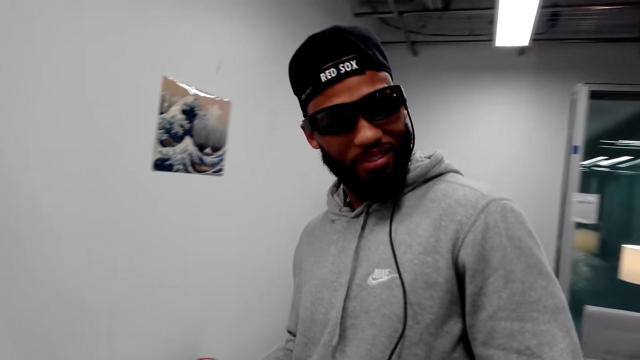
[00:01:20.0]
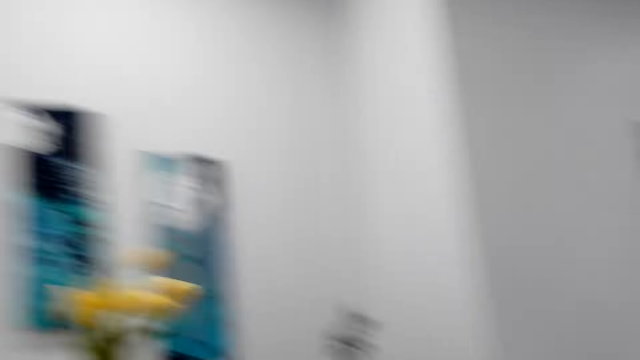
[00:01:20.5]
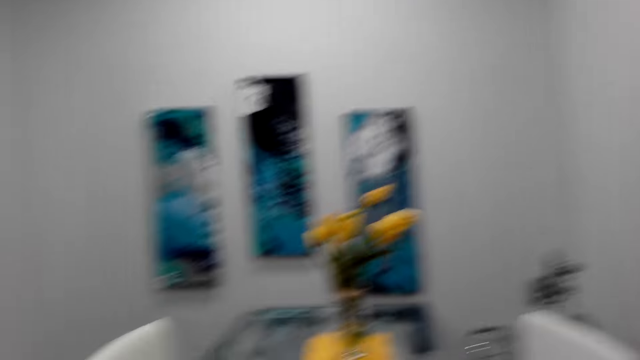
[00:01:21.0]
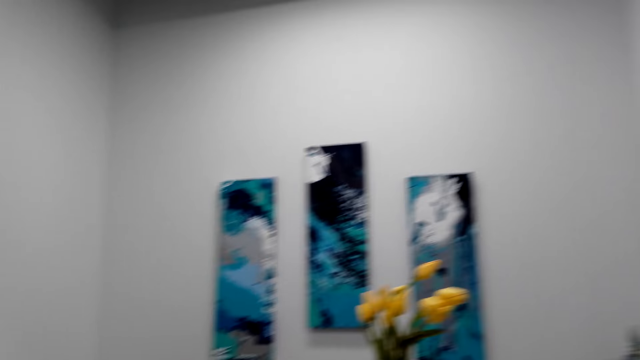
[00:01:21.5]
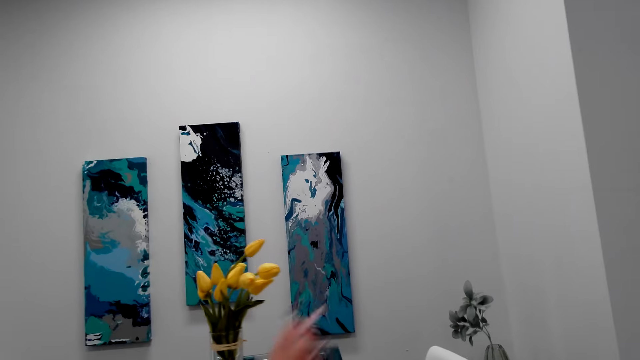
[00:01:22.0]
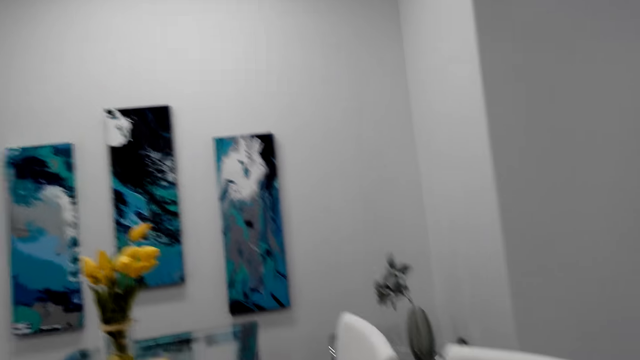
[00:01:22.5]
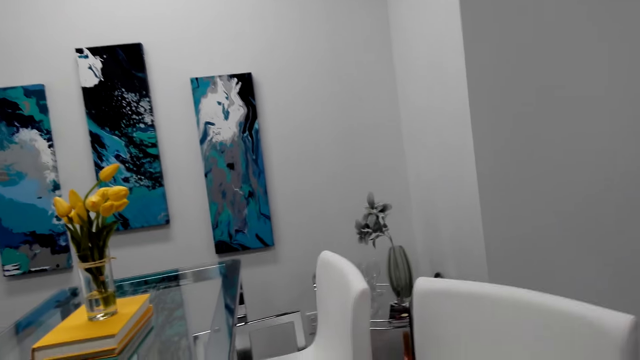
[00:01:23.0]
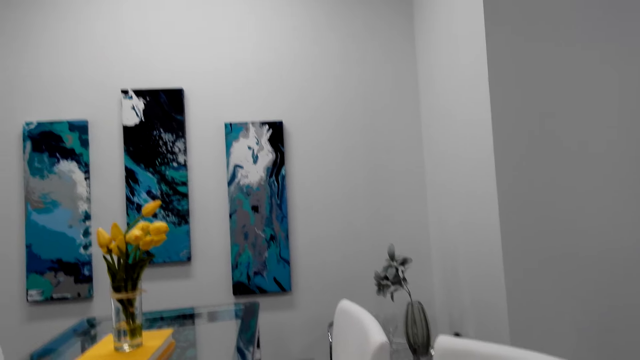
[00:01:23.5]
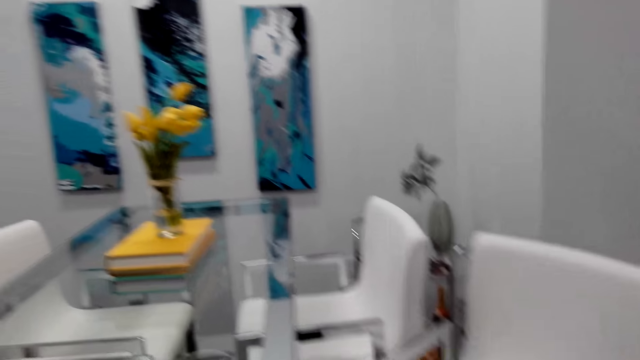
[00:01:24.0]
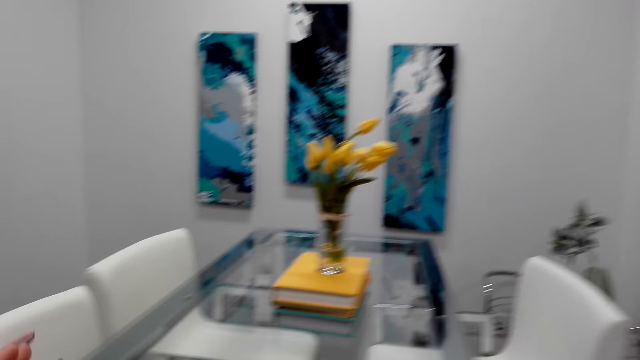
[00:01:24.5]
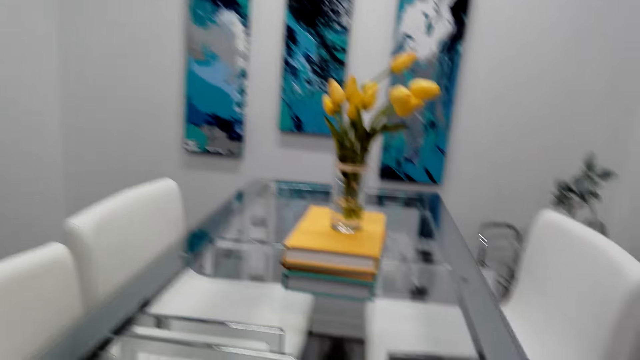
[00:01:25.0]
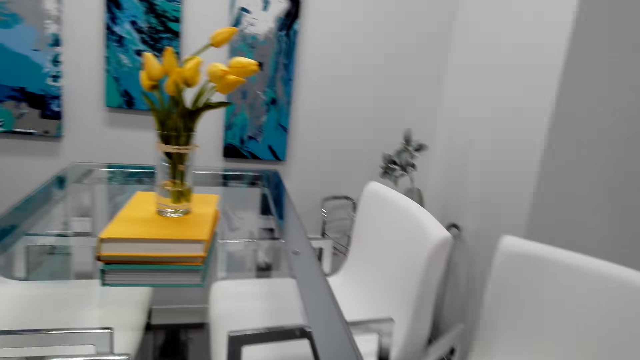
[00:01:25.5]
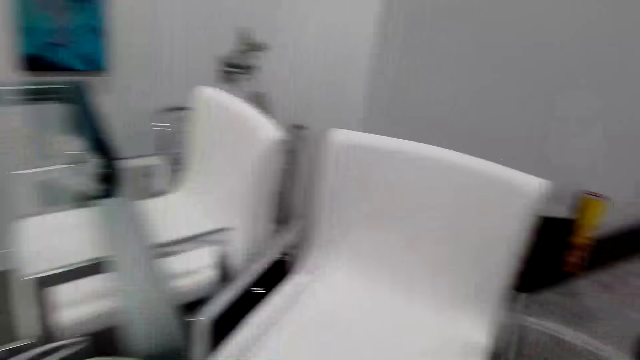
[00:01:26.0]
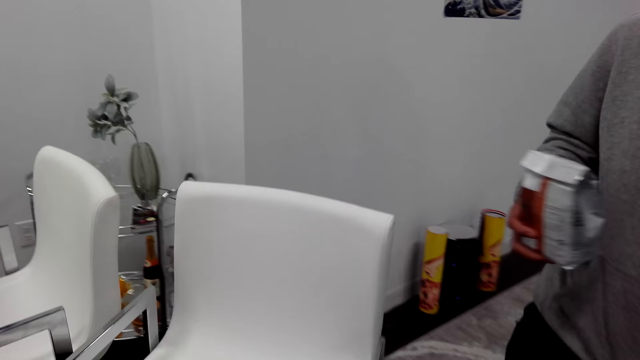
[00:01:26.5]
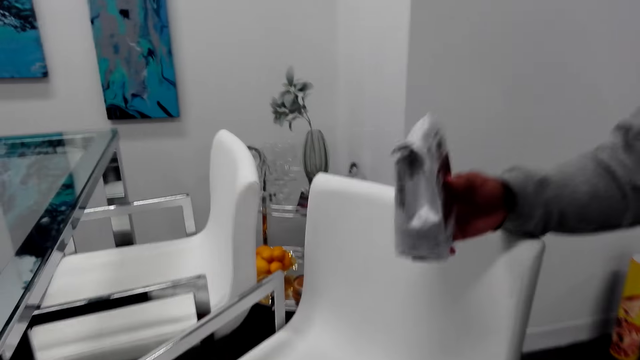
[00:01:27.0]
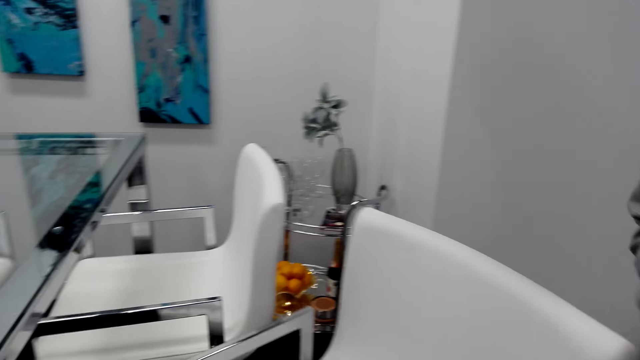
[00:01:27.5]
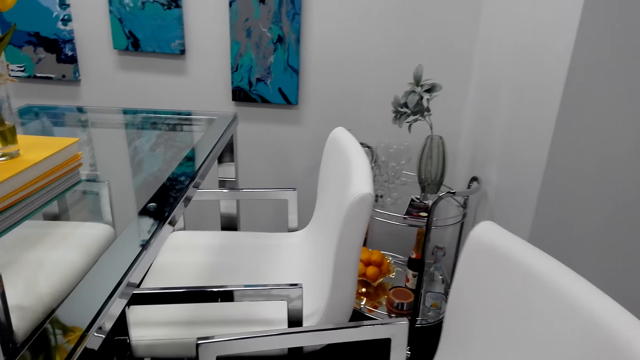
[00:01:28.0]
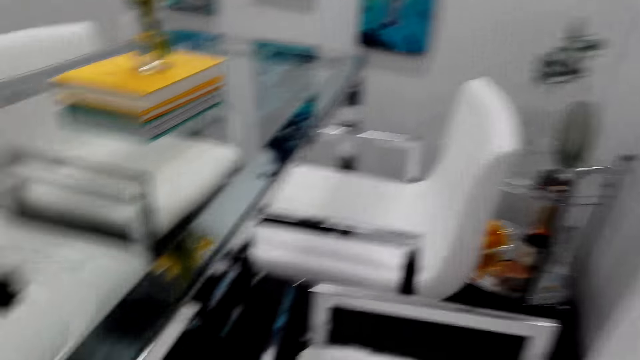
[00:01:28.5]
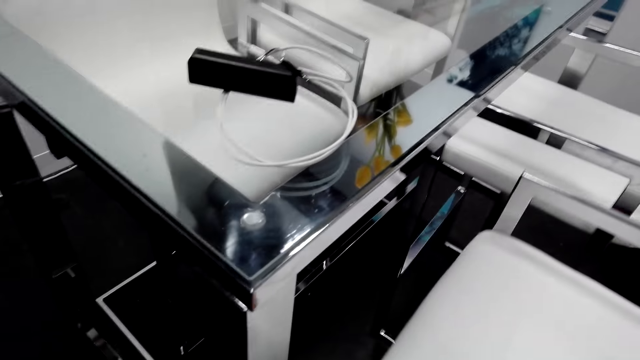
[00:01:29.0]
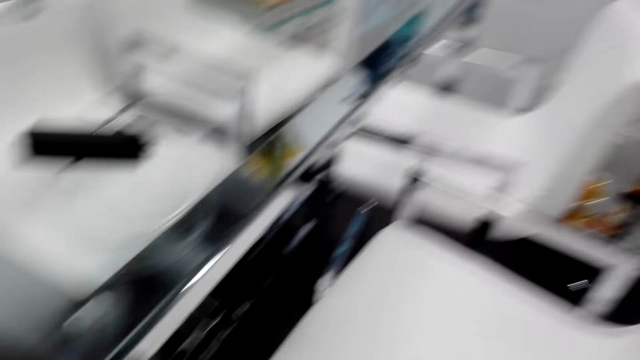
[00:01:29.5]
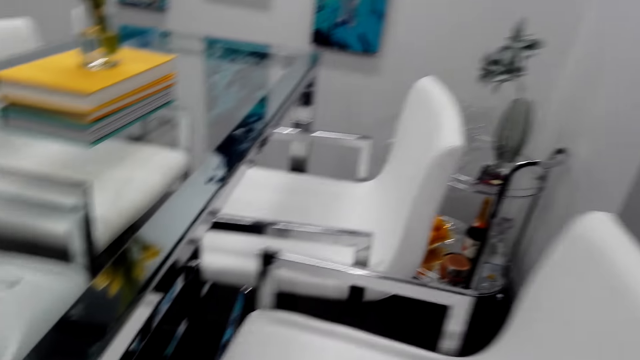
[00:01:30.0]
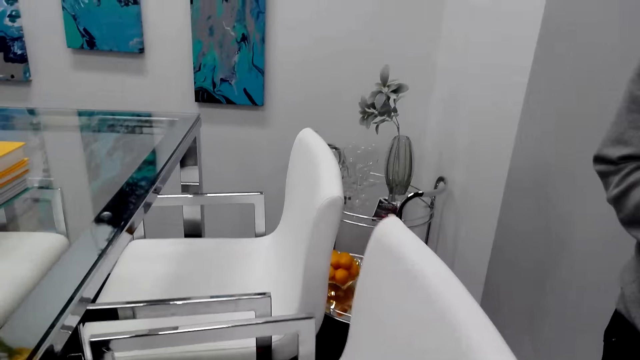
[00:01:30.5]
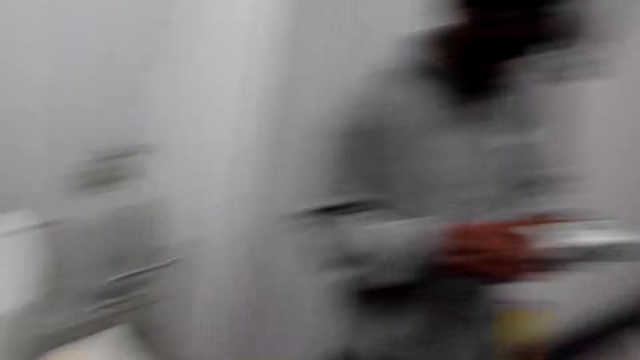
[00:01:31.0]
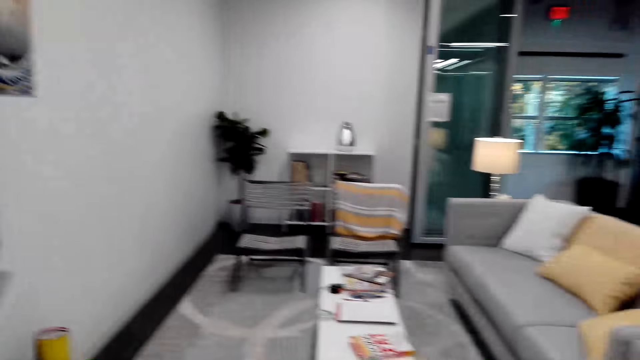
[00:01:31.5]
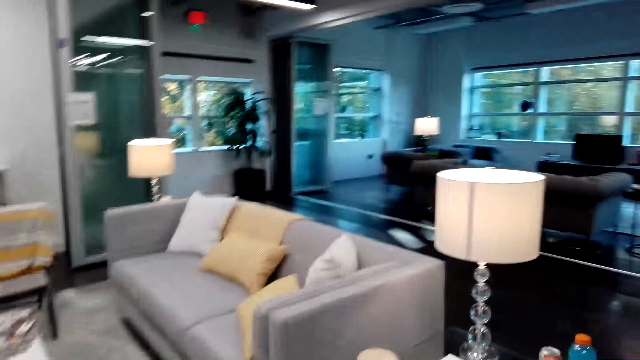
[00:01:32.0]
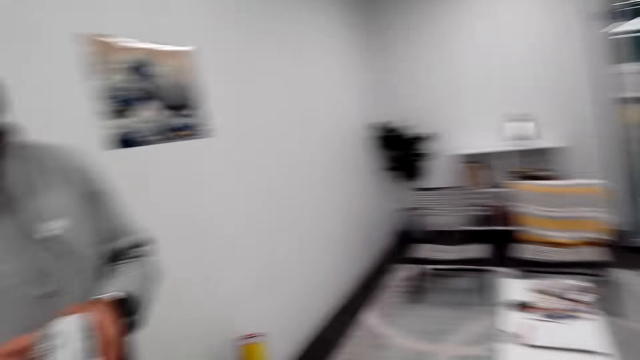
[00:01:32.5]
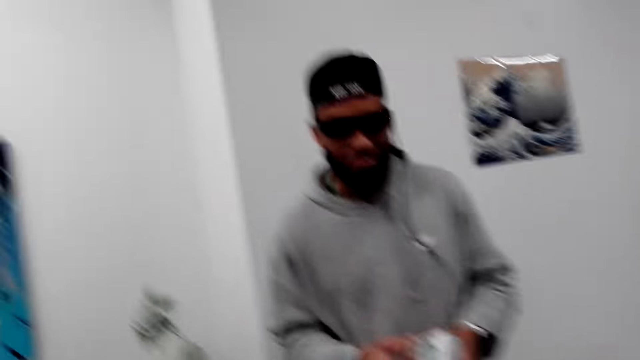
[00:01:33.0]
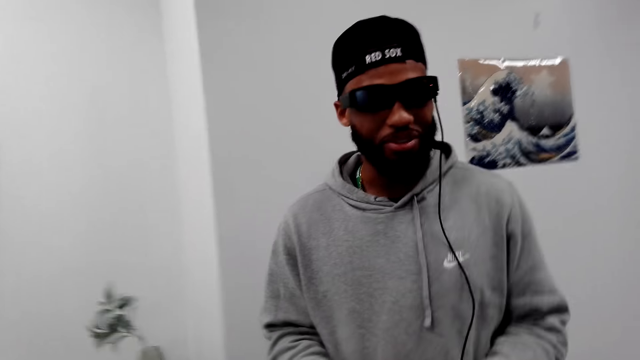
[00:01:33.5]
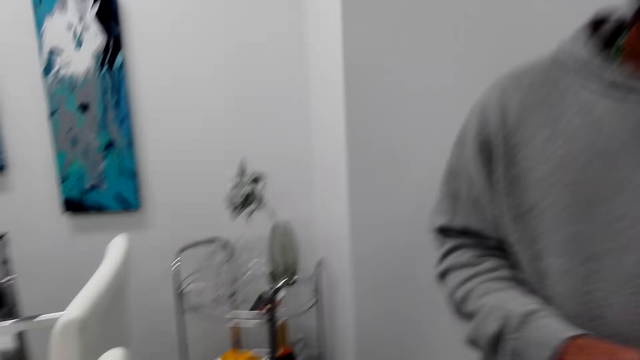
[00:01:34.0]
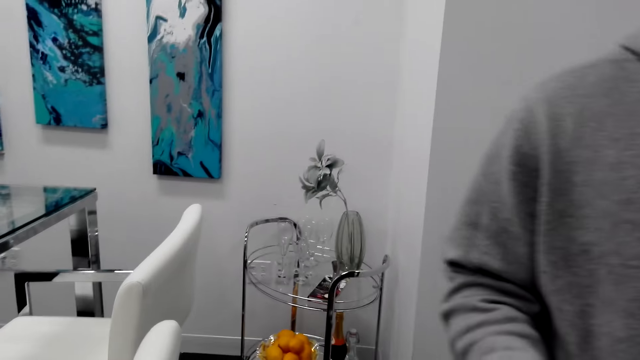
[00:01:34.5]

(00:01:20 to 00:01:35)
The camera wearer stares at the wall pictures. A man holds a packet. The camera wearer stares at the table. They look around the apartment.

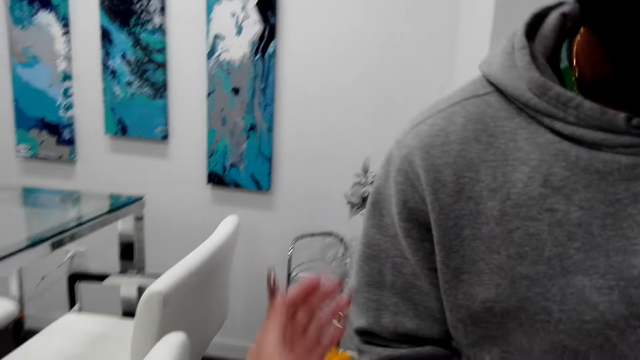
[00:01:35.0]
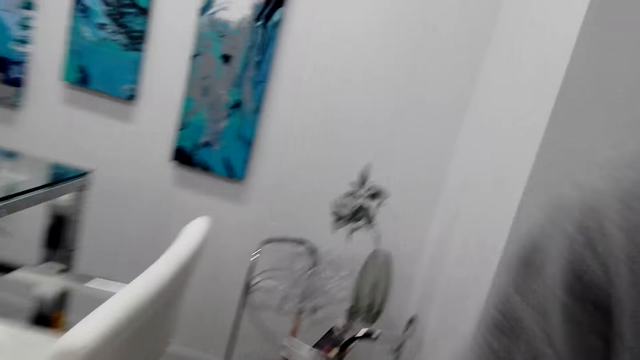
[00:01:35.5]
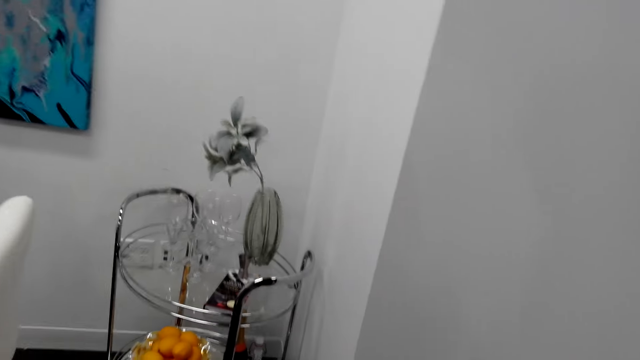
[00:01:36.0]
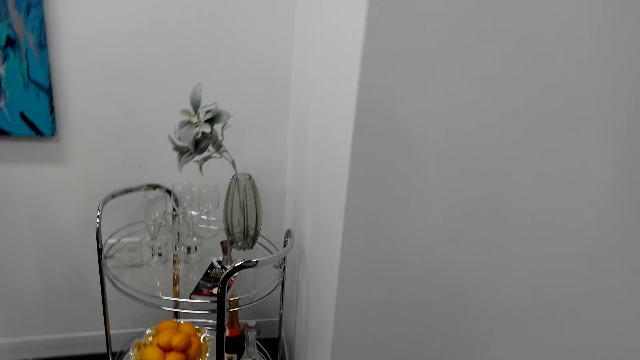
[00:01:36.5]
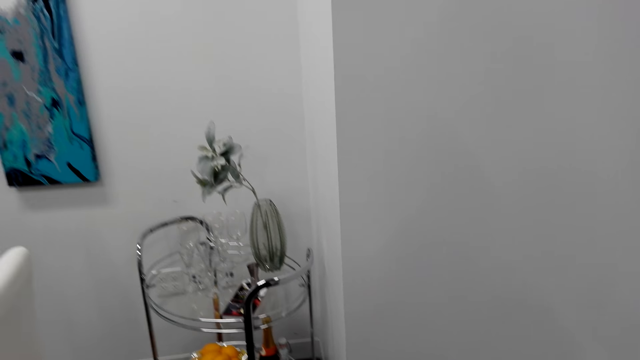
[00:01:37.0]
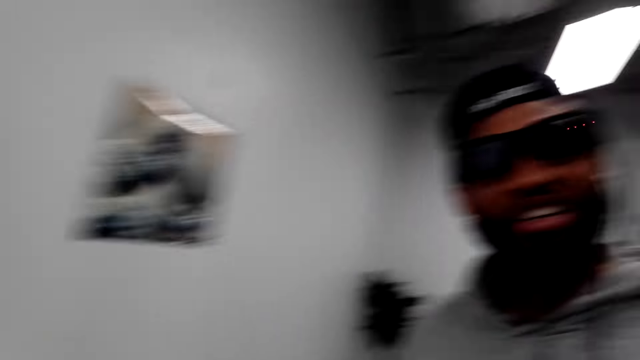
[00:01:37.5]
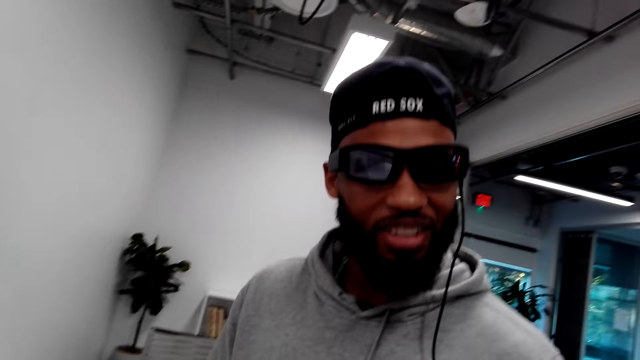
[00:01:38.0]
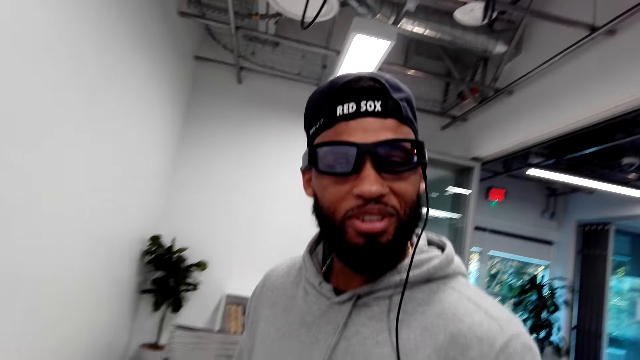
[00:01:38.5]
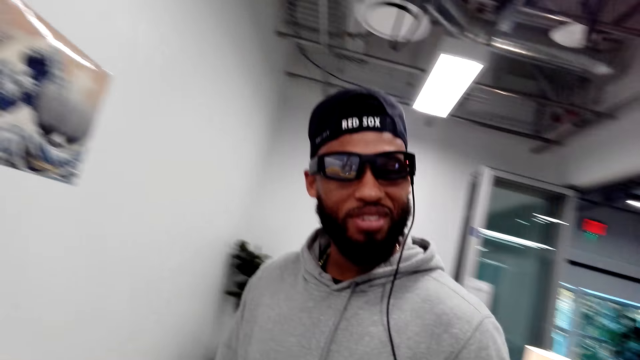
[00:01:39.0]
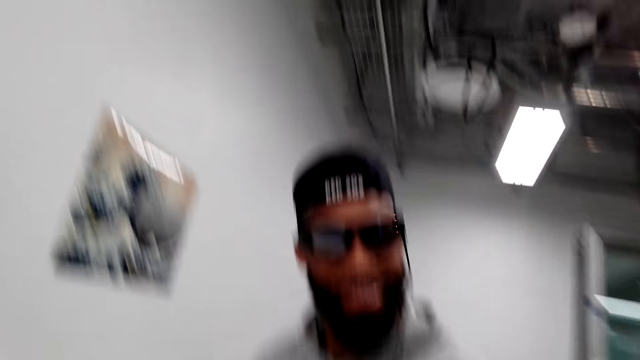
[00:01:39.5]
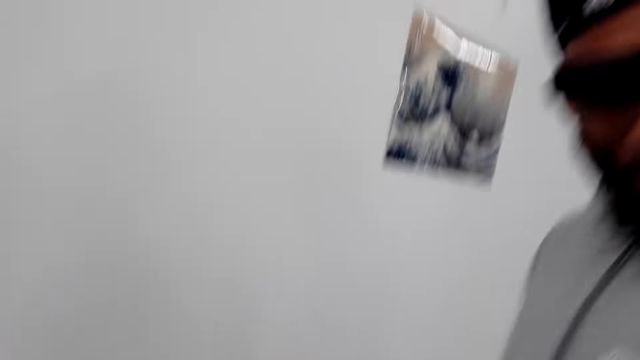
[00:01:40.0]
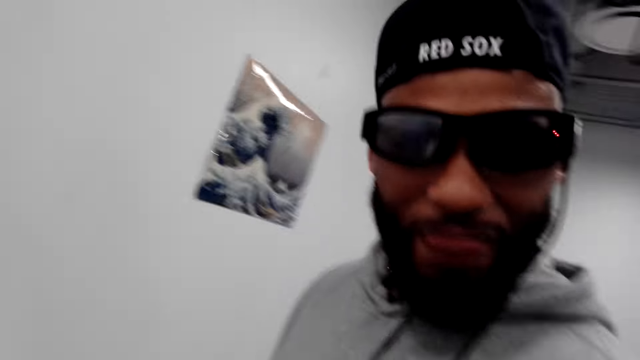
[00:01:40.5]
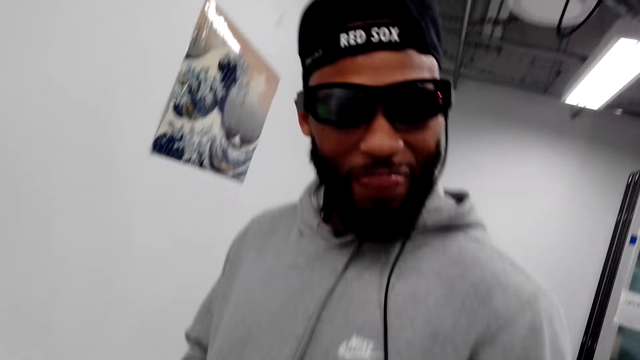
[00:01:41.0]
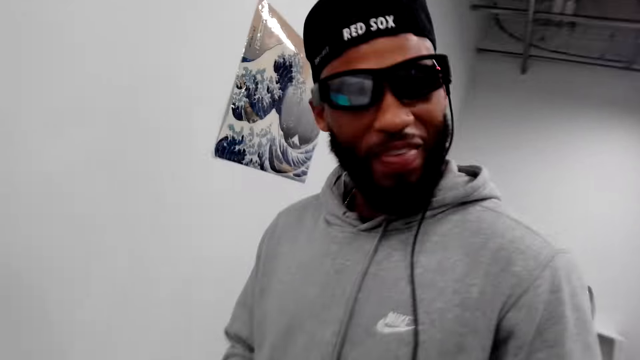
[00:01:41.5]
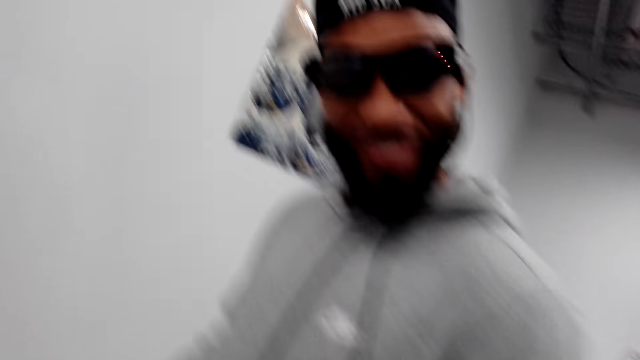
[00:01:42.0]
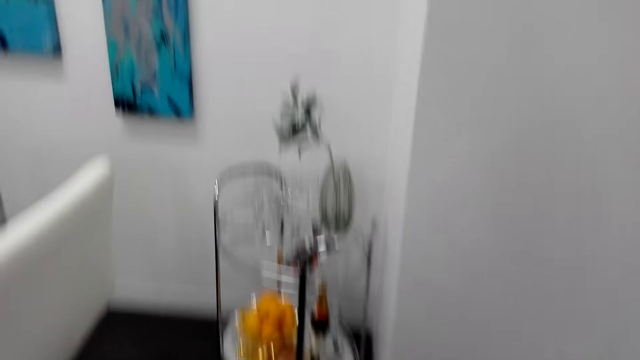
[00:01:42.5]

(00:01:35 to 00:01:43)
The camera wearer talks to a man. The man stares at the camera.
